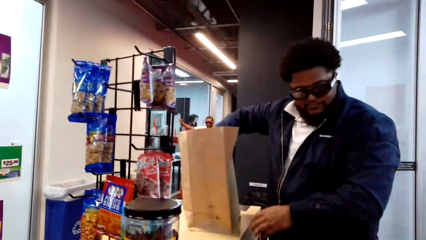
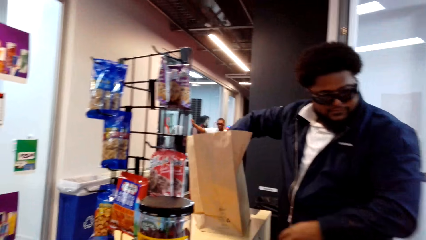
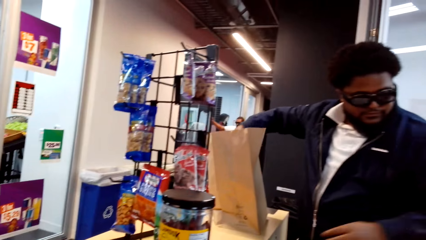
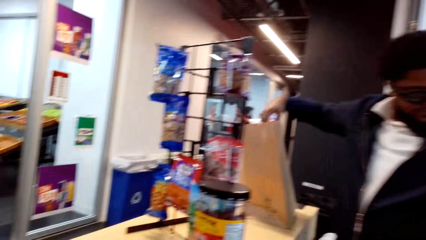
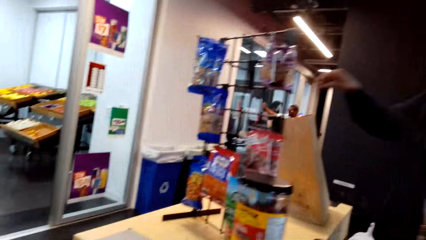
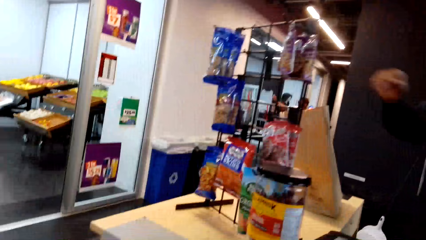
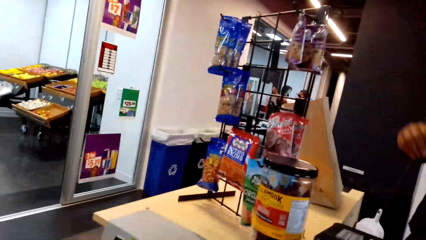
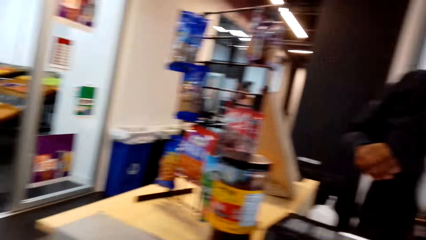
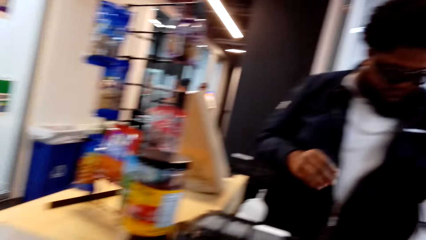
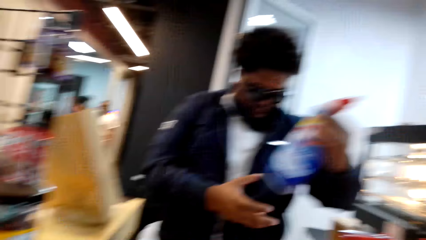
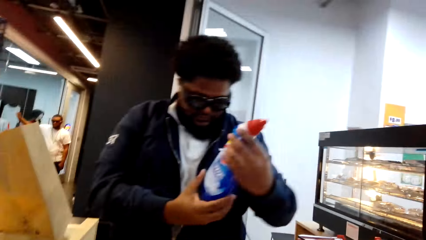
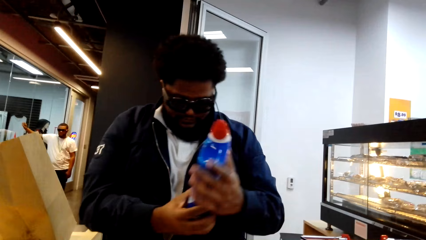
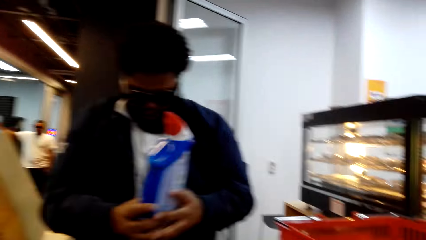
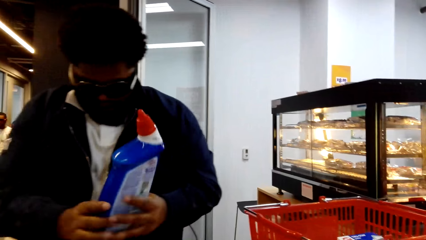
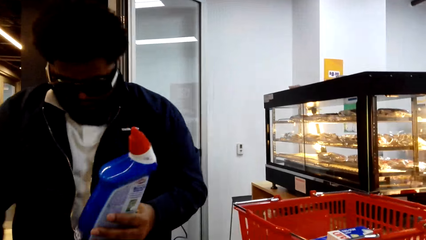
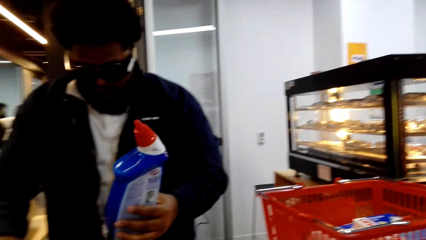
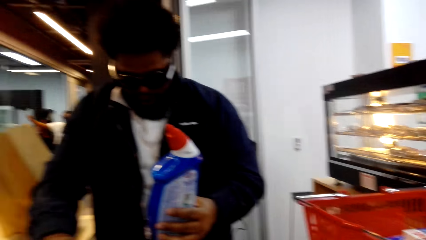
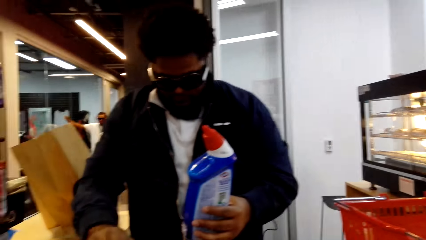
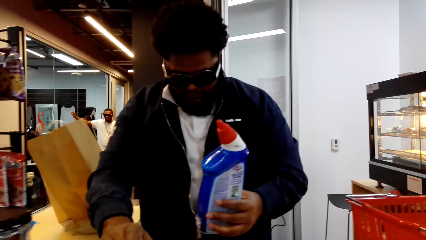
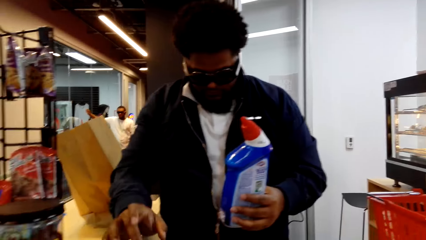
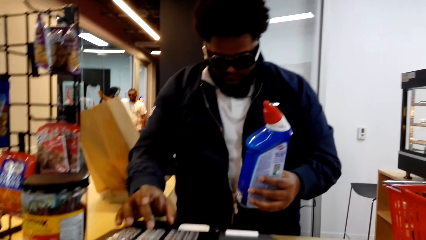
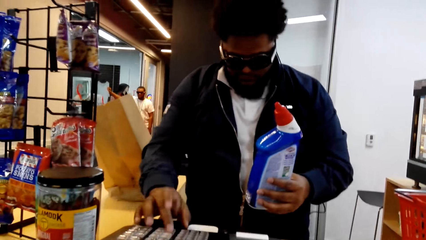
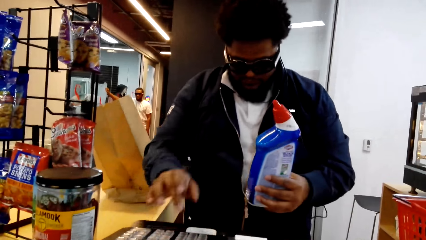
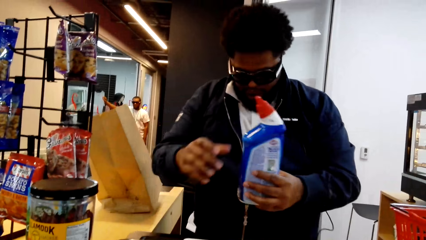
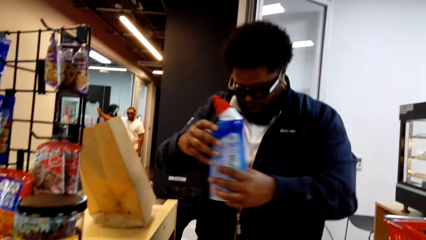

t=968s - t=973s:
A cashier picks up detergent. The cashier types on the point of sale machine.

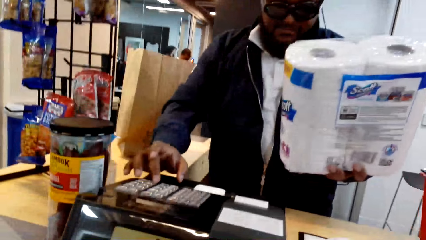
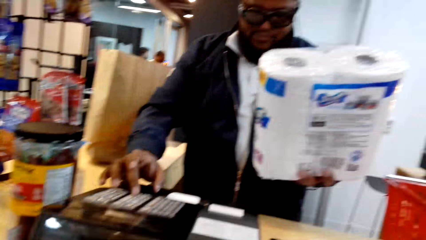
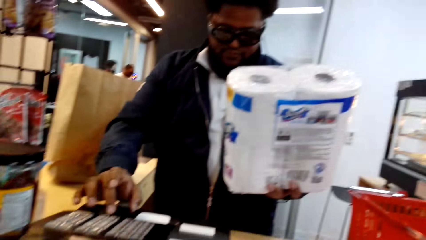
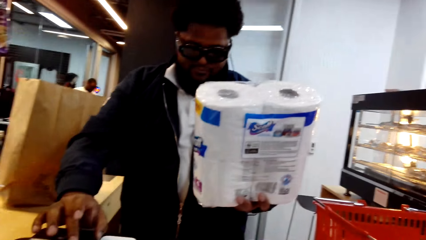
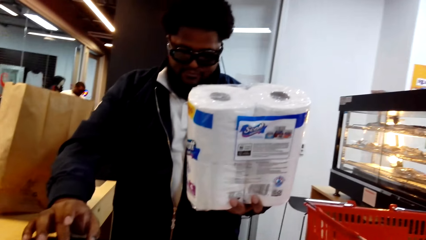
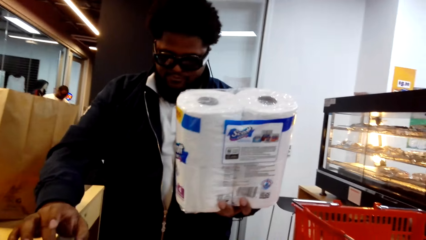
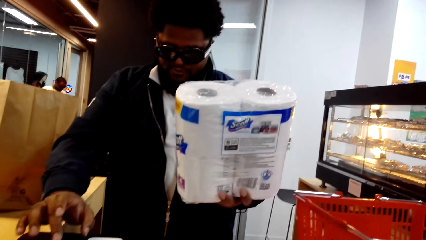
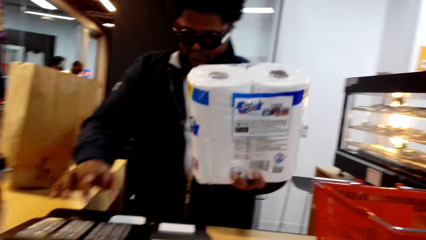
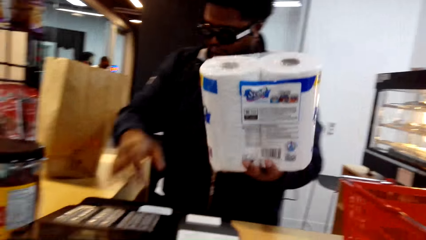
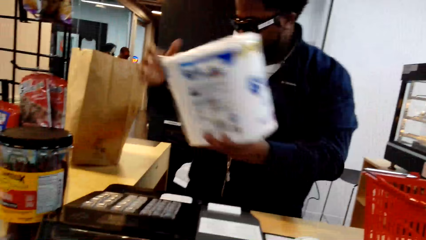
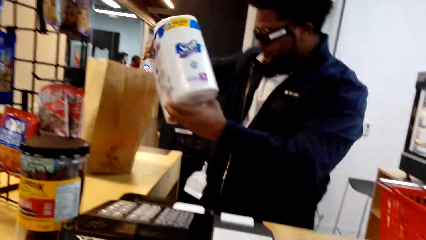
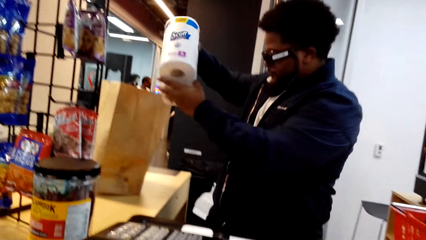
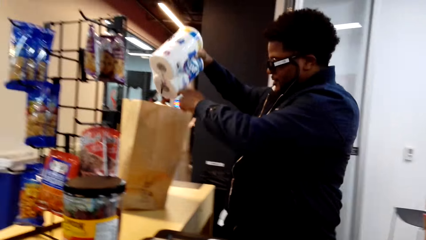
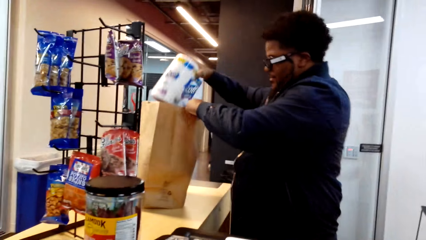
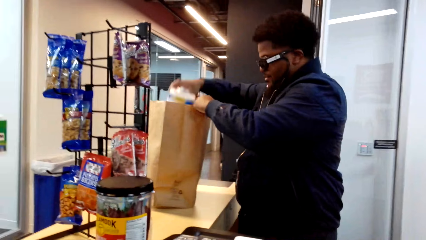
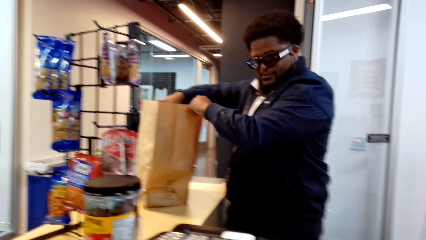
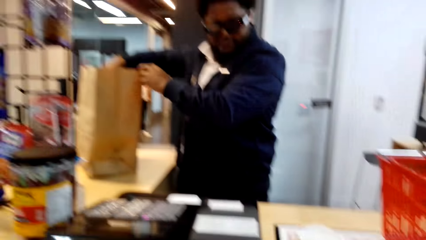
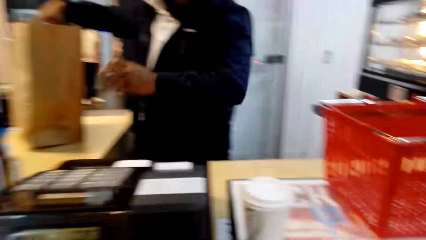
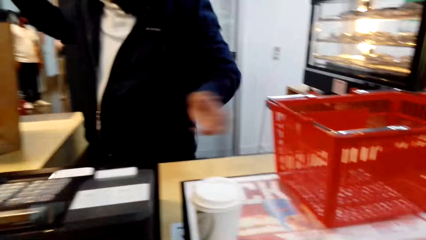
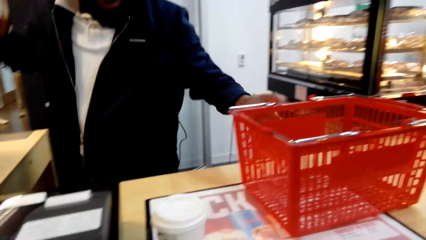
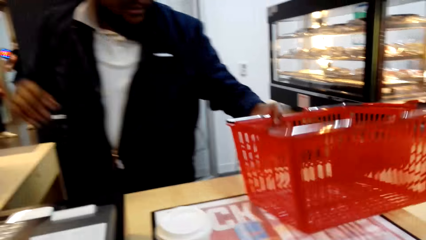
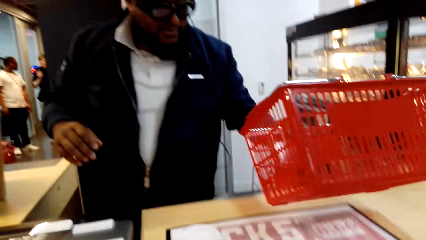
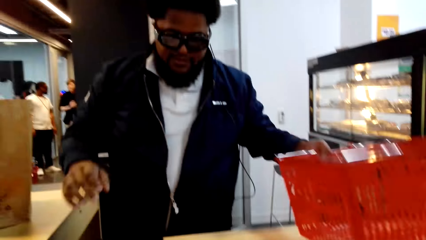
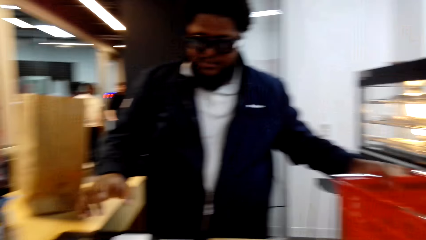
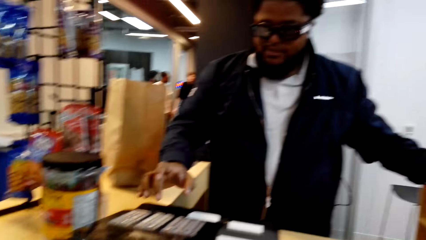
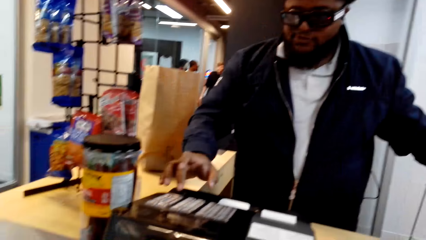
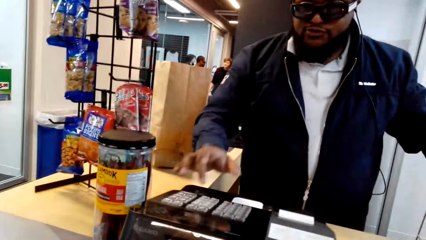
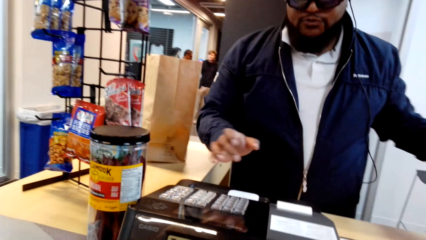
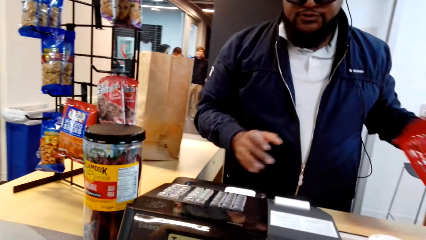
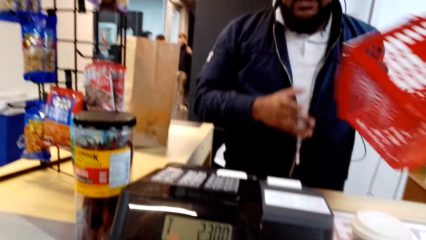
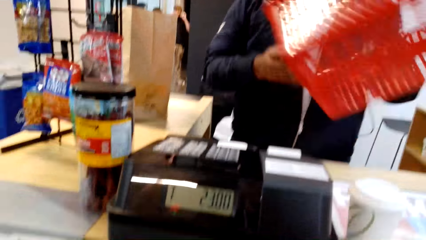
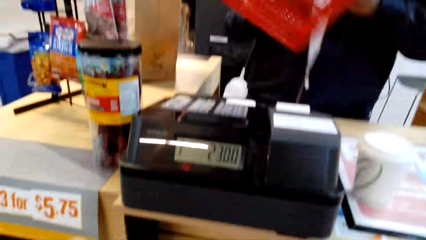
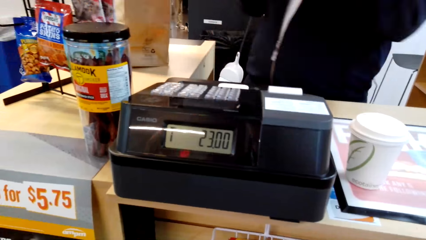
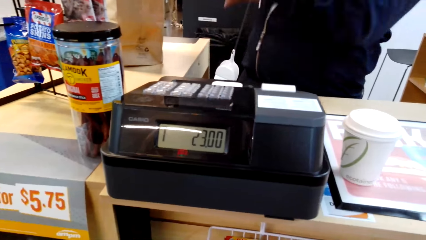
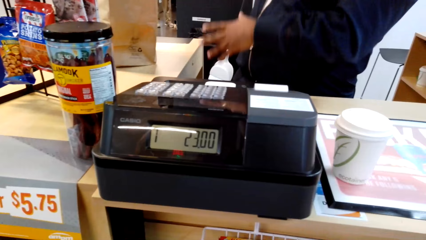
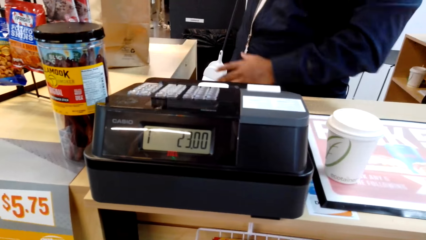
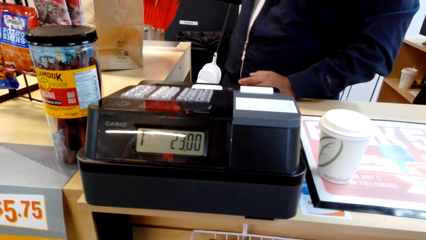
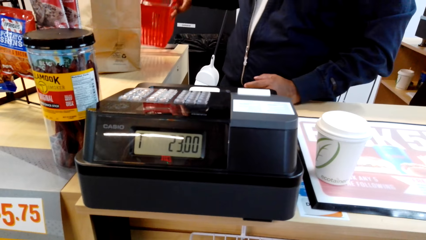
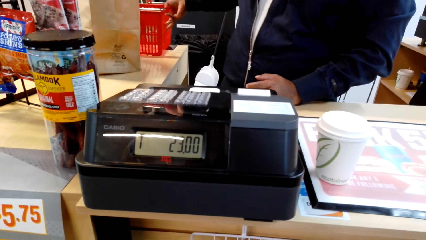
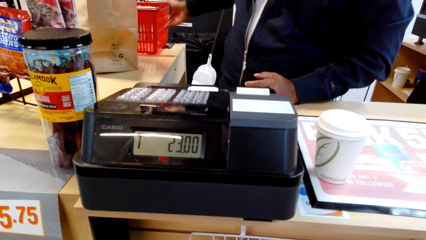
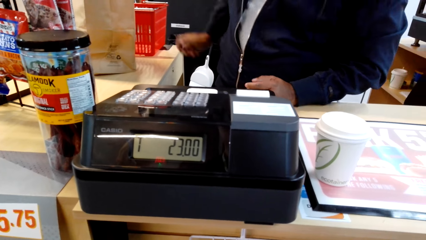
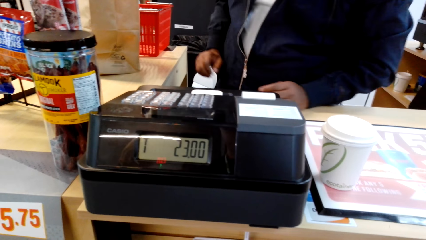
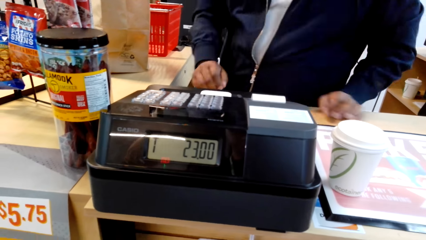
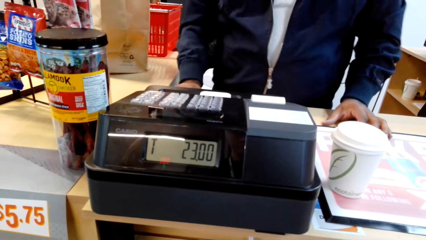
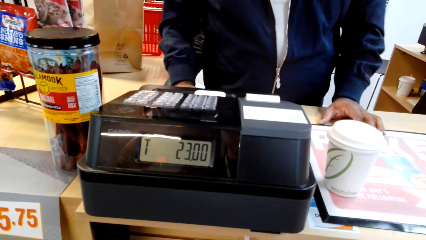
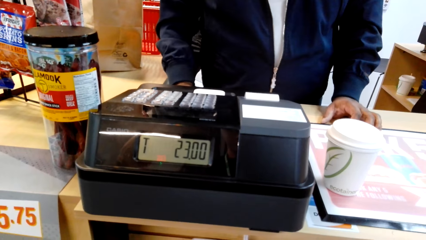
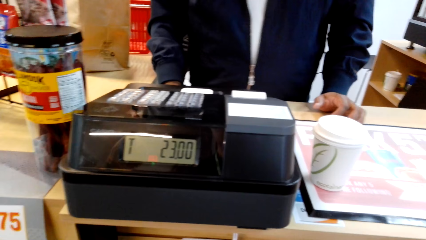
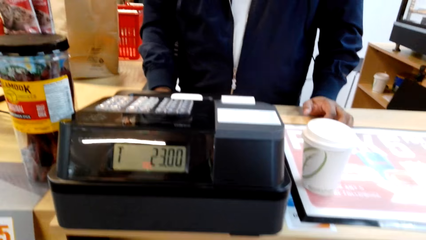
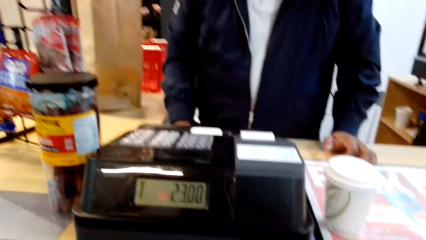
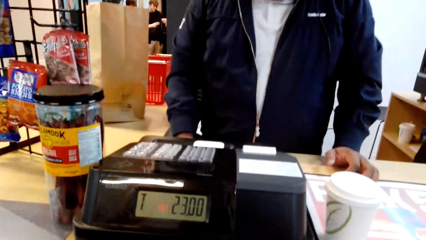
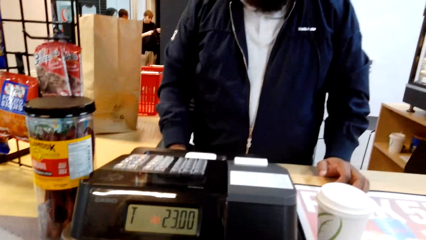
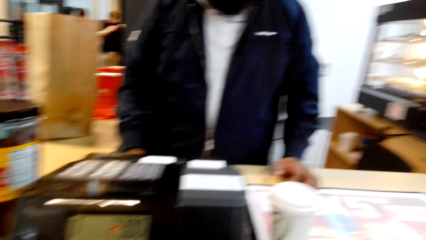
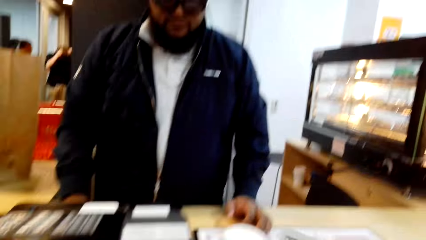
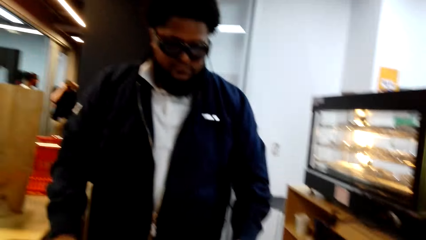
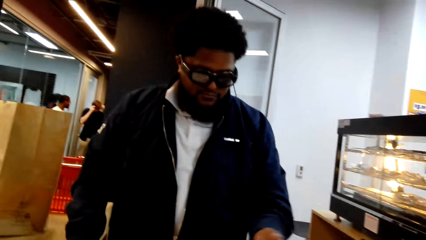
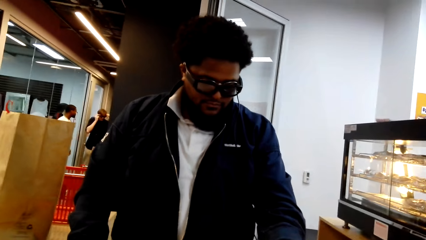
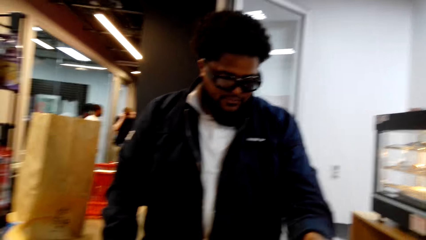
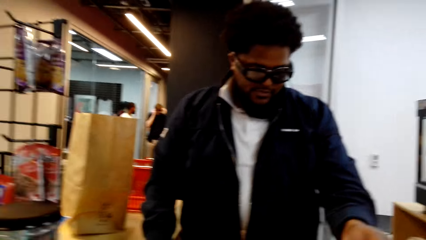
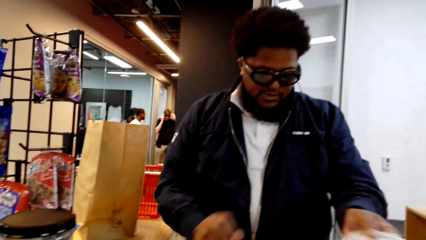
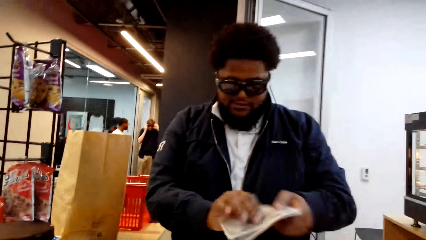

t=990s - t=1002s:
The cashier dials something. The cashier puts the tissue pack in the bag. The cashier puts the shopping cart away. The cashier picks up a basket and puts the basket.
